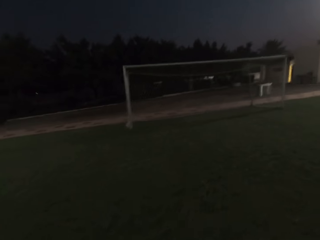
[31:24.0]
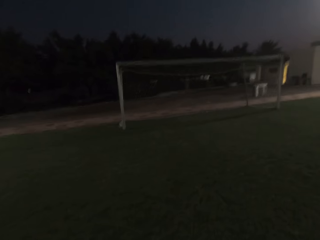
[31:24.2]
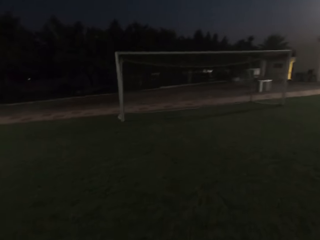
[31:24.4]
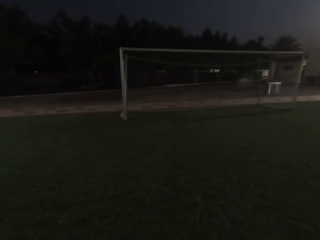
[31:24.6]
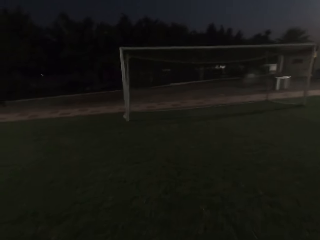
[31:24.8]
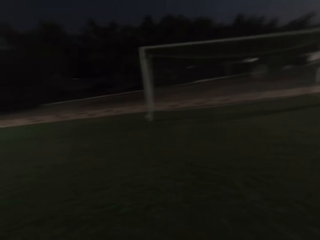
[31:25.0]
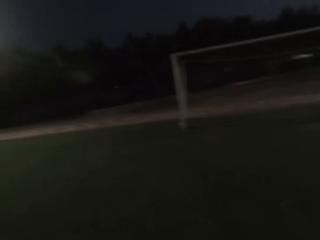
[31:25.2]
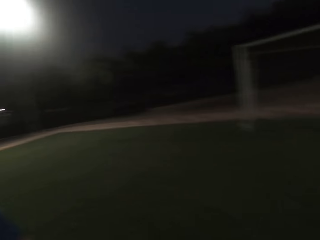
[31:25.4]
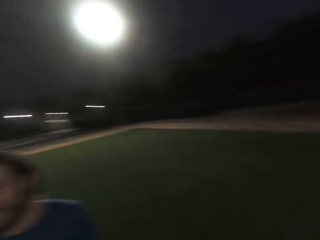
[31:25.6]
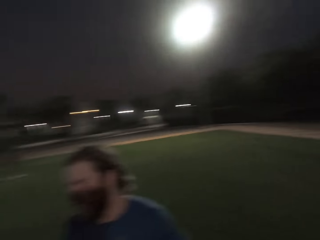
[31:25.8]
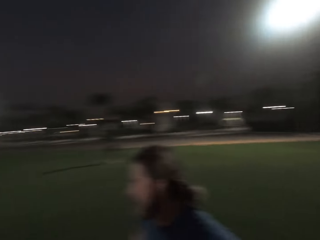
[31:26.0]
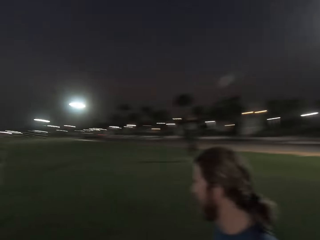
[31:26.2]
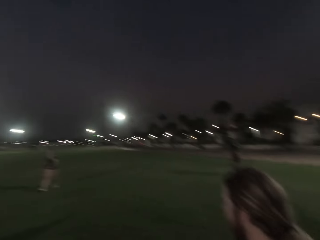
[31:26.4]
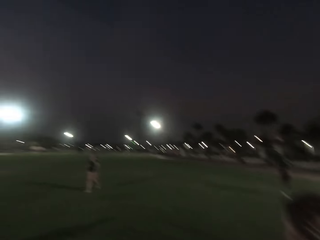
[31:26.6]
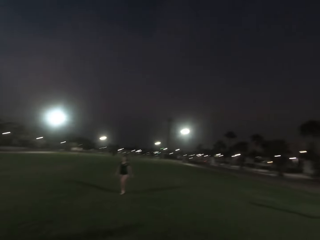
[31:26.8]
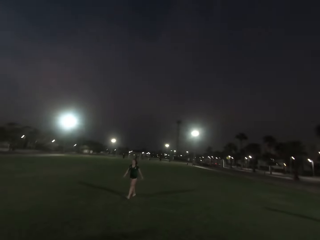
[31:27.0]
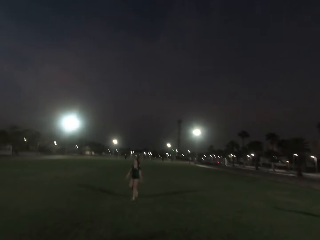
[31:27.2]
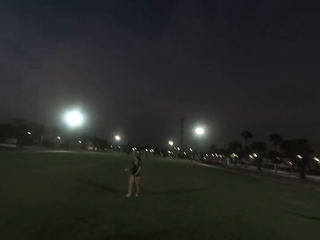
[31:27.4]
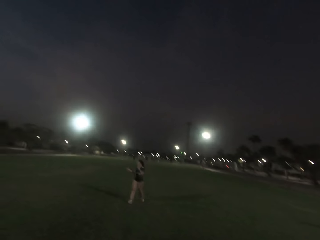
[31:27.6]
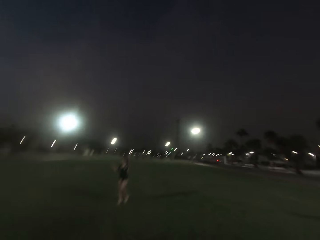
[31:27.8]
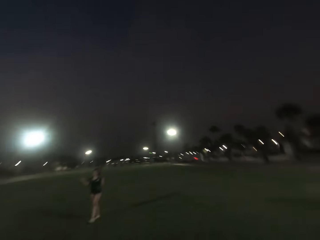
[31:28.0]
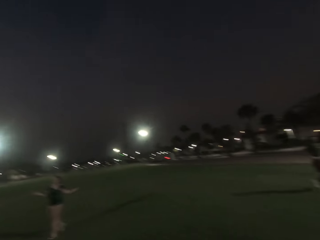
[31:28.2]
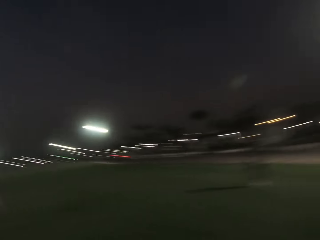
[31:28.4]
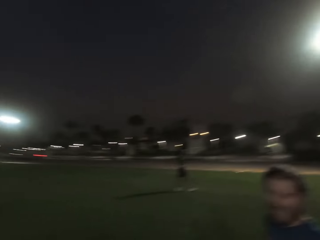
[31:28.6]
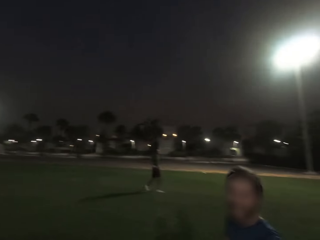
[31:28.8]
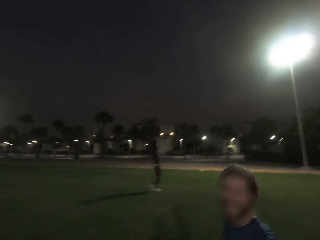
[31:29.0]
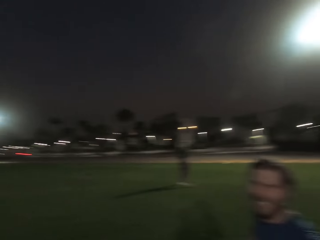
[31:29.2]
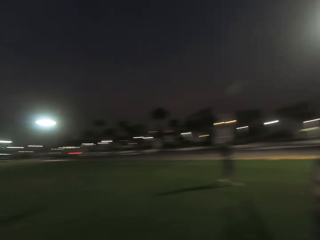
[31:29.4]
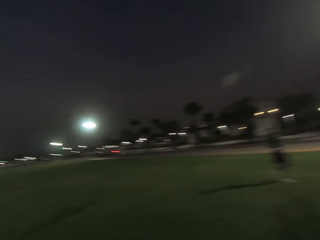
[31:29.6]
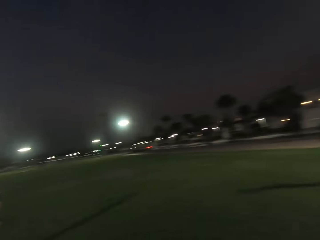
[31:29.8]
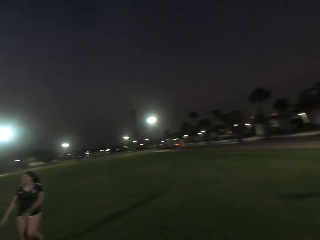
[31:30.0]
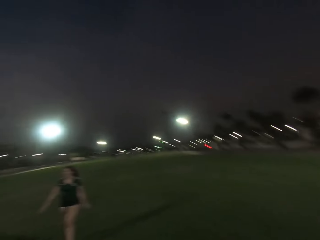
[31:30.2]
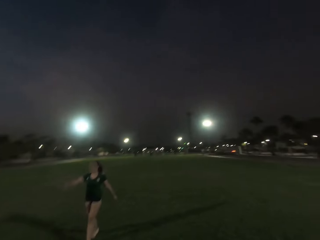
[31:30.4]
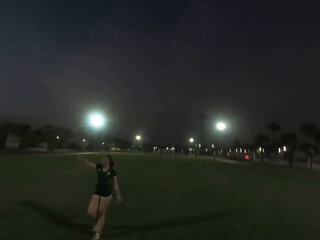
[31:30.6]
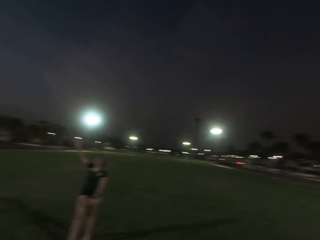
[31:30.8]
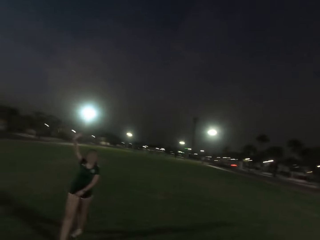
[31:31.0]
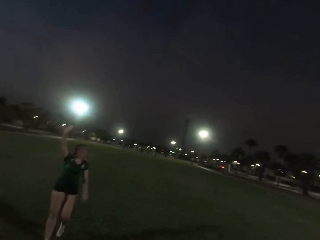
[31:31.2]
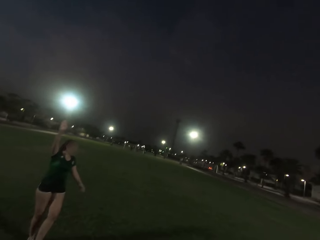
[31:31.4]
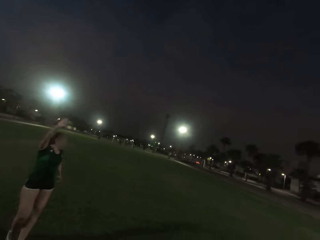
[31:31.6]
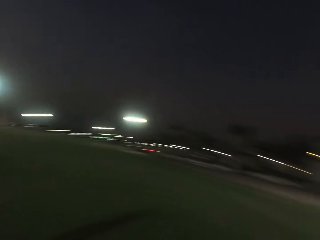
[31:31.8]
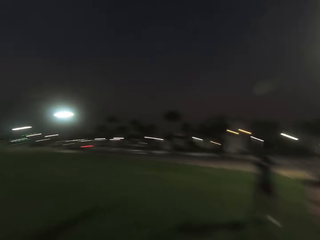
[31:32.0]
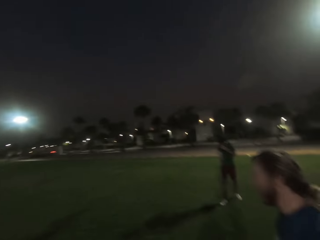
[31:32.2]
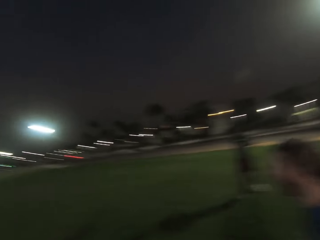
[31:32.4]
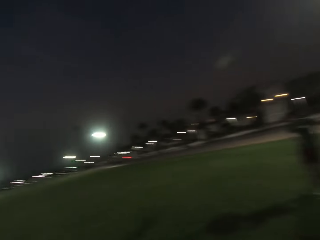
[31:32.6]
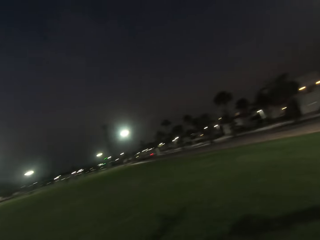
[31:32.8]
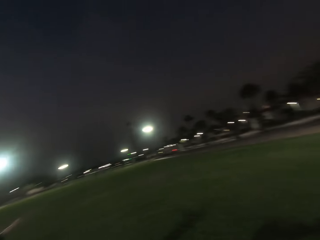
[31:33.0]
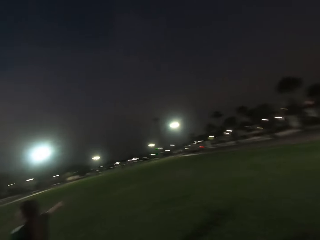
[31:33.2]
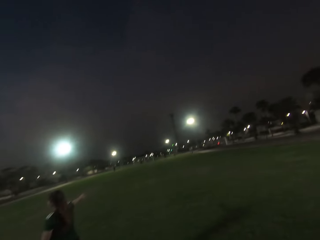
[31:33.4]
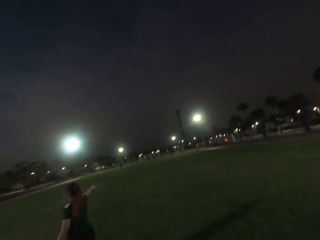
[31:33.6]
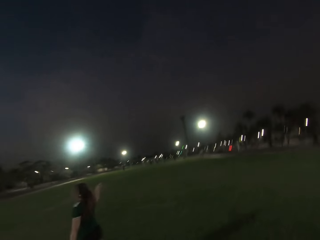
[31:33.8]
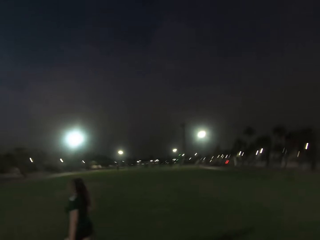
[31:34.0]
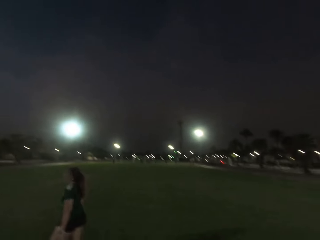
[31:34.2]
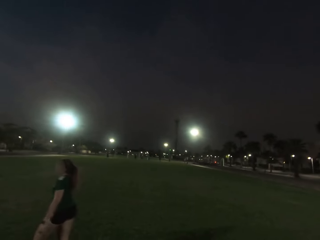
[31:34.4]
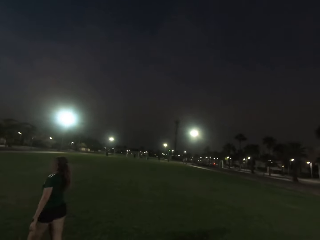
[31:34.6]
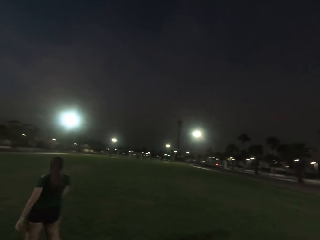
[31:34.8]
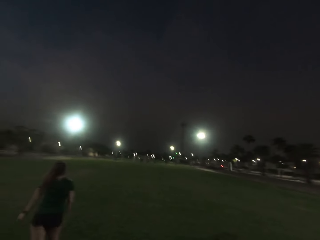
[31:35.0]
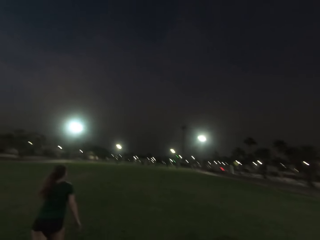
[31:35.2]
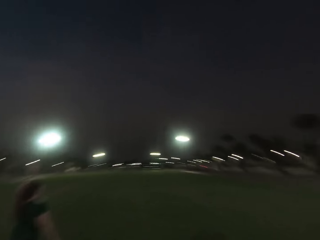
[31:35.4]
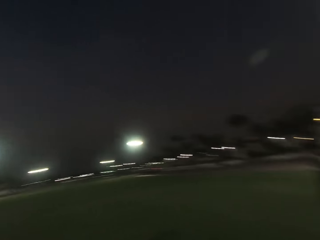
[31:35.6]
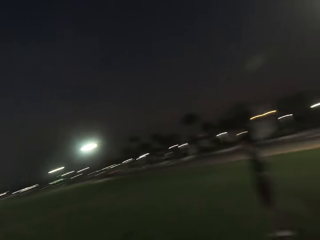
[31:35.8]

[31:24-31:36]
The camera wearer turns back. They look forward. A woman walks. The camera wearer looks right. They stand. A man walks. The camera wearer looks forward. They look right. They look forward.

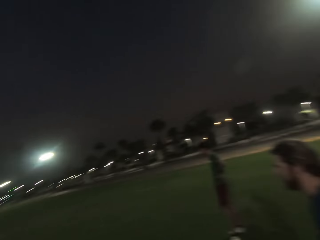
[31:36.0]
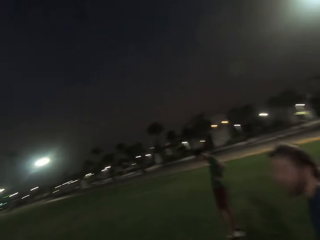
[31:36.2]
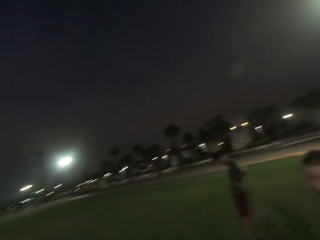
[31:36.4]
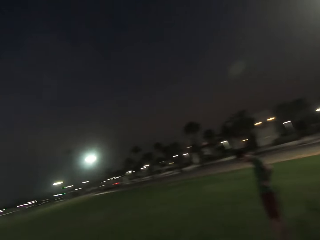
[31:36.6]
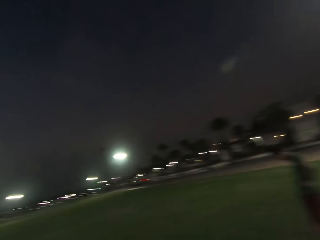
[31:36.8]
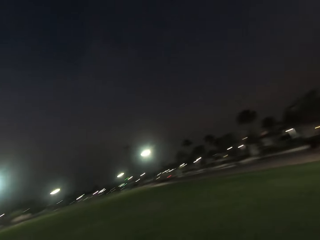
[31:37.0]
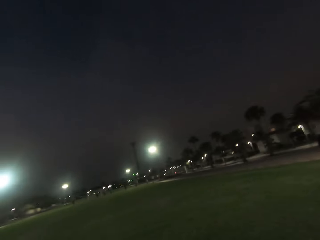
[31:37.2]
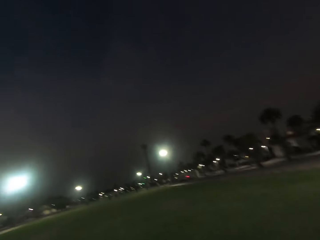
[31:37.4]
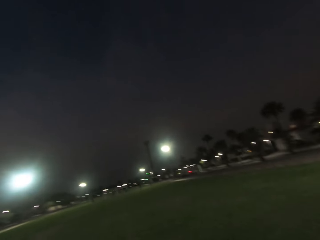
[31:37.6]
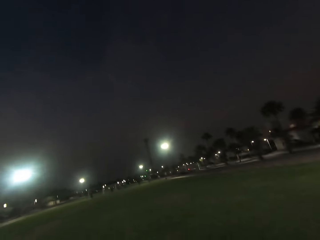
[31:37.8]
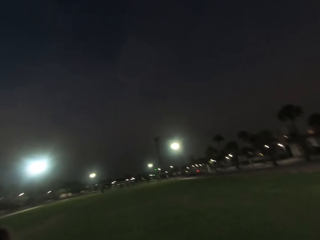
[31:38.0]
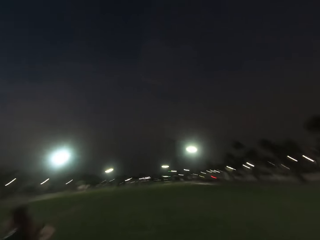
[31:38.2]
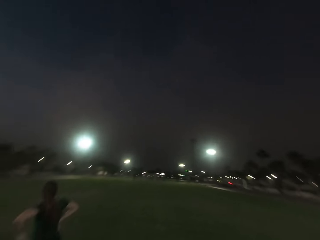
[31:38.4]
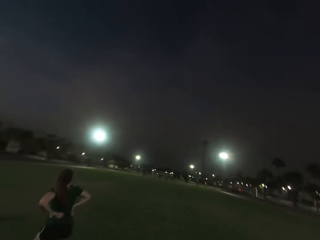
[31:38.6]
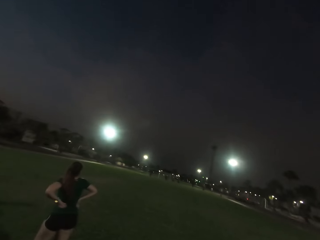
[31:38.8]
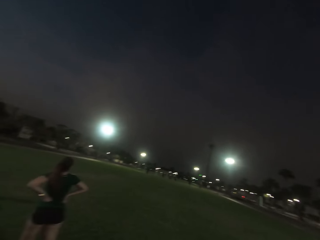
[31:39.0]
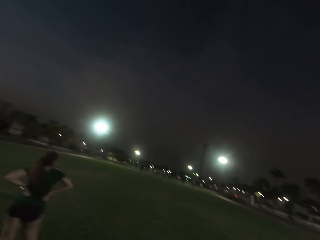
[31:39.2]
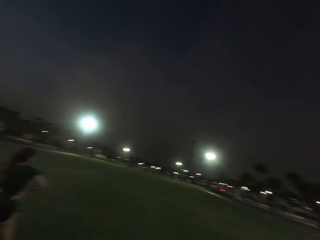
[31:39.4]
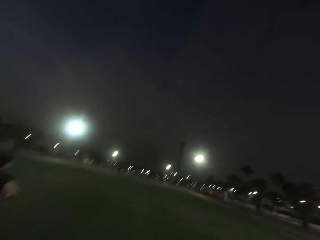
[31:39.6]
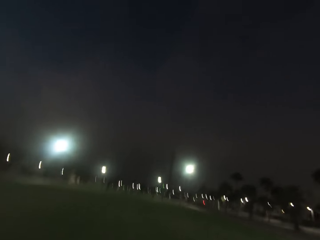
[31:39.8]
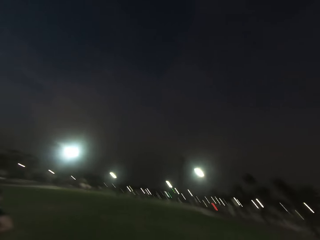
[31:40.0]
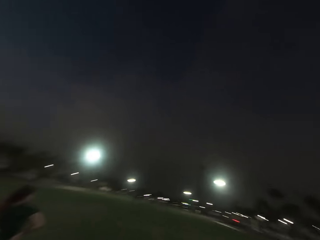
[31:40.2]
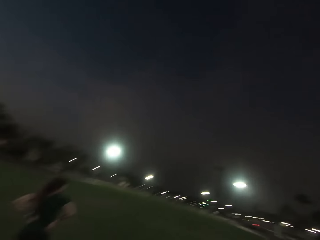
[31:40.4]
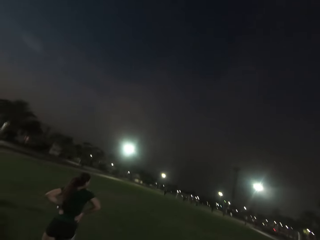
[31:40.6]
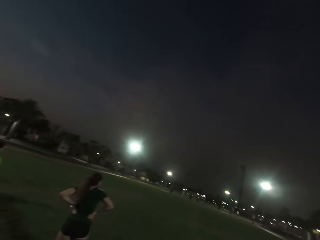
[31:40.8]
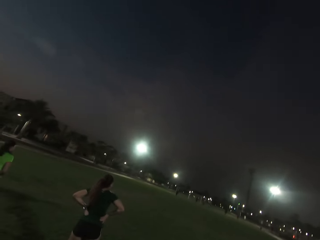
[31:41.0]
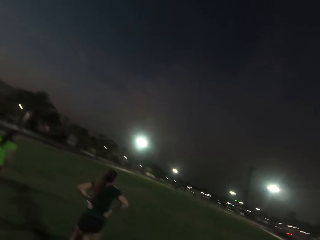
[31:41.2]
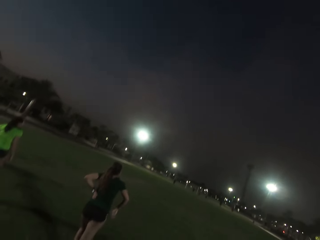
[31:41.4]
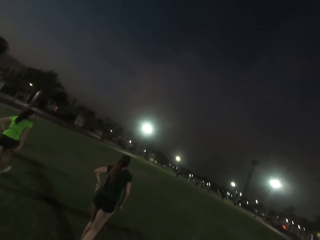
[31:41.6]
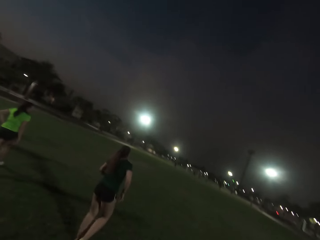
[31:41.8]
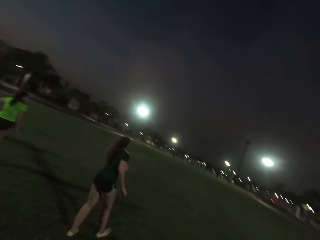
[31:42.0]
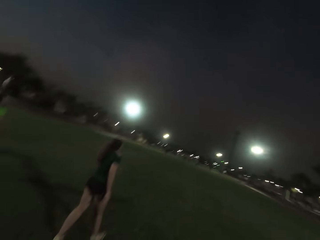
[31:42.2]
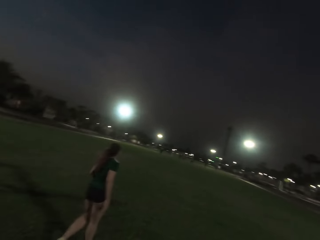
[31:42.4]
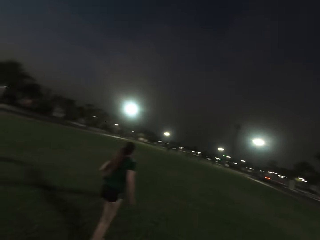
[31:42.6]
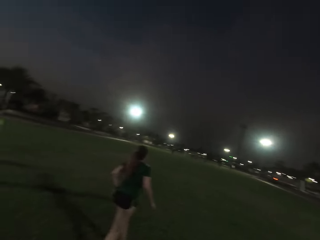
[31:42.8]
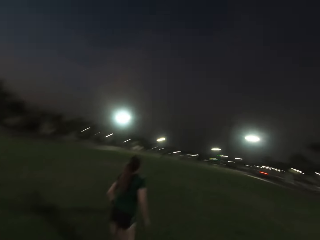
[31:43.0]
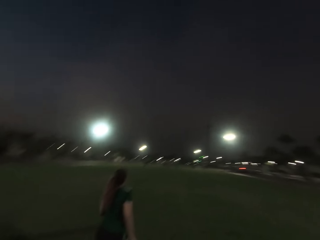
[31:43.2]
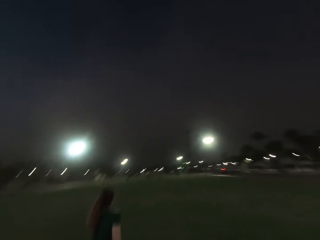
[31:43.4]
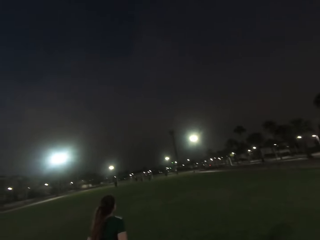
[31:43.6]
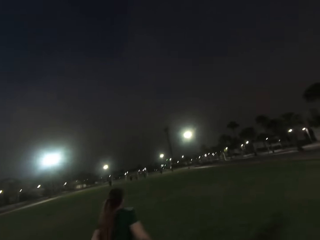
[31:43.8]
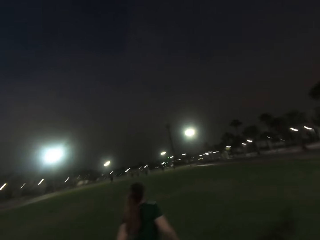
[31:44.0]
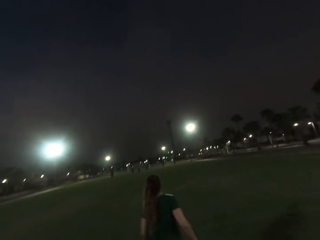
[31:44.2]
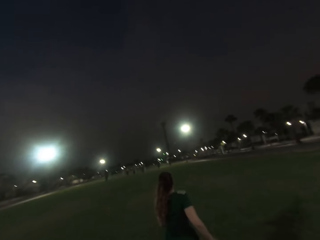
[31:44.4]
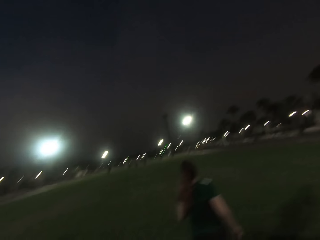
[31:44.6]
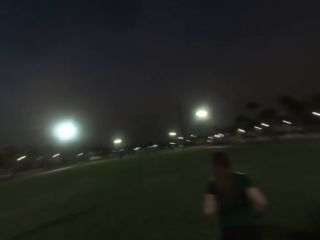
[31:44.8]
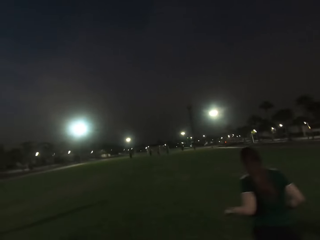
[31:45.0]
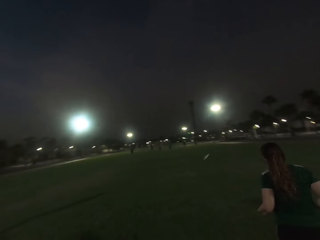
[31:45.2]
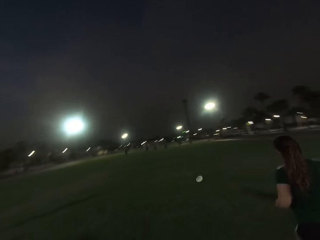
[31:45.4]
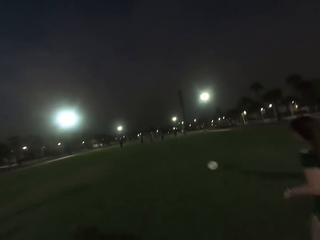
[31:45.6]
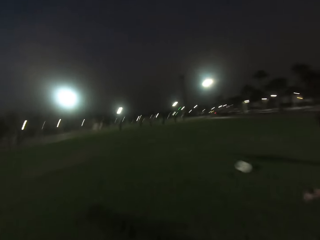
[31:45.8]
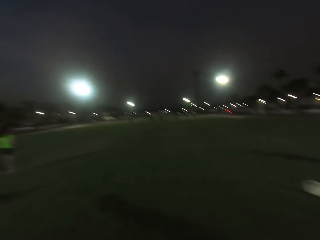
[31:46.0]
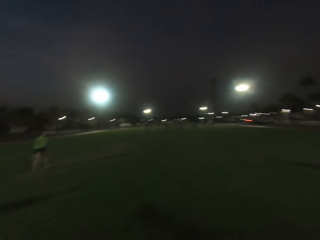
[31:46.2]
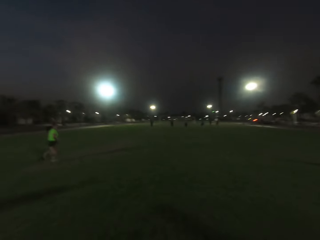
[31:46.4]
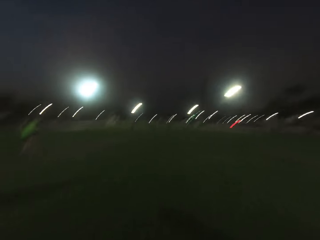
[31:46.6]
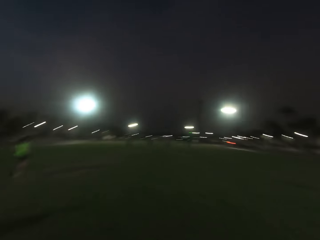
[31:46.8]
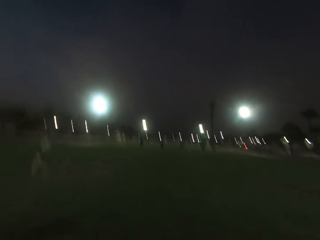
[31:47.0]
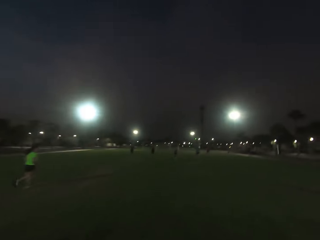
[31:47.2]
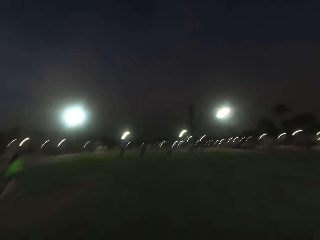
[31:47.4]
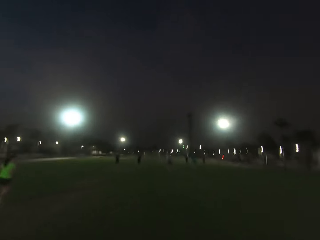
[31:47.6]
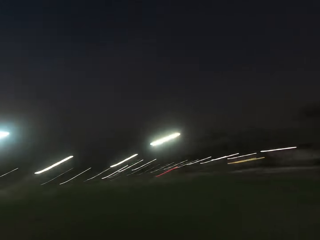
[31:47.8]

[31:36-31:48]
The camera wearer looks right. They look forward. They walk forward. A woman runs.
